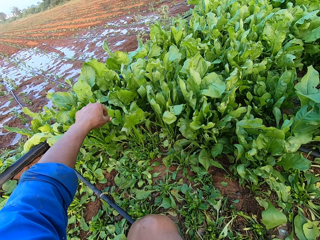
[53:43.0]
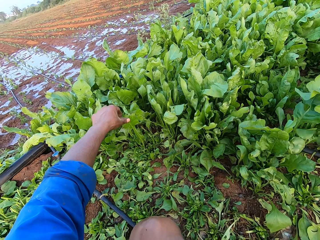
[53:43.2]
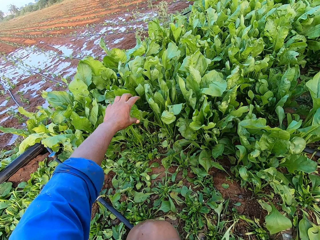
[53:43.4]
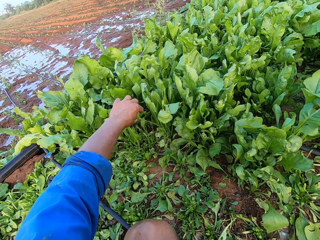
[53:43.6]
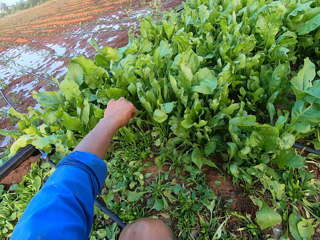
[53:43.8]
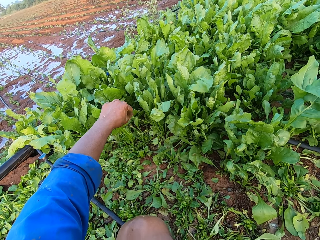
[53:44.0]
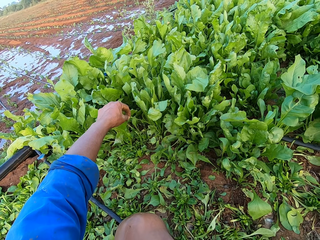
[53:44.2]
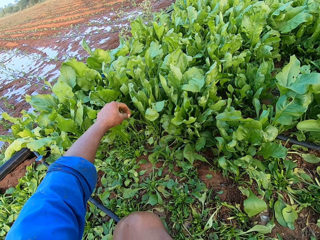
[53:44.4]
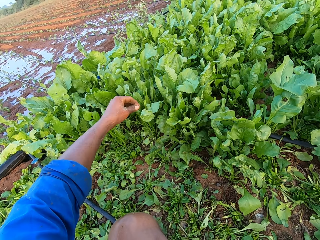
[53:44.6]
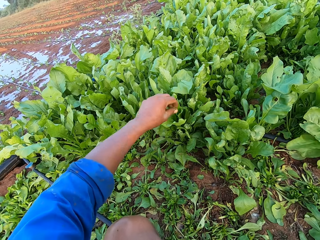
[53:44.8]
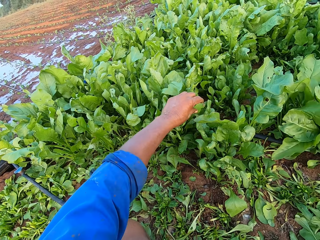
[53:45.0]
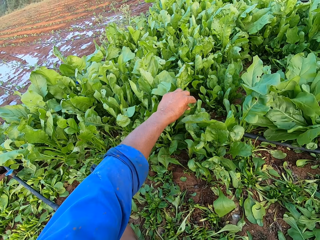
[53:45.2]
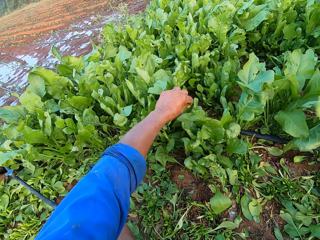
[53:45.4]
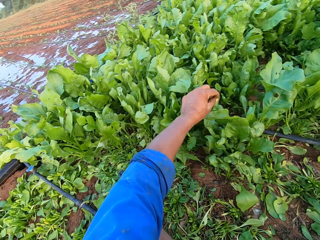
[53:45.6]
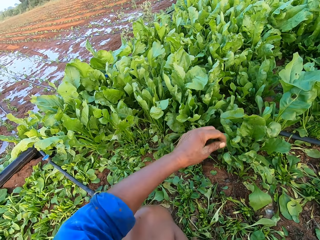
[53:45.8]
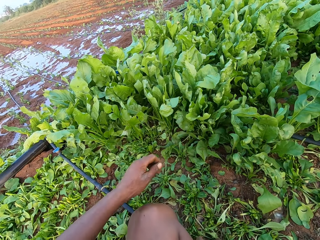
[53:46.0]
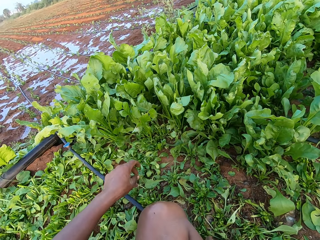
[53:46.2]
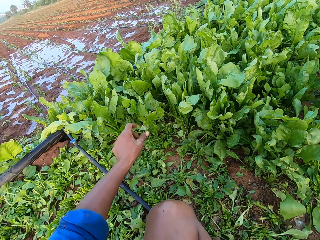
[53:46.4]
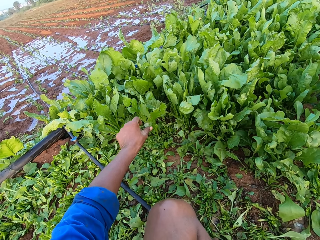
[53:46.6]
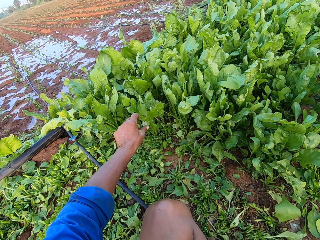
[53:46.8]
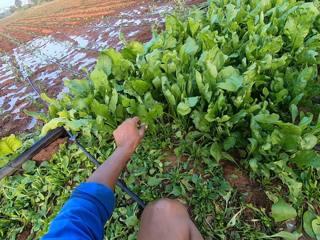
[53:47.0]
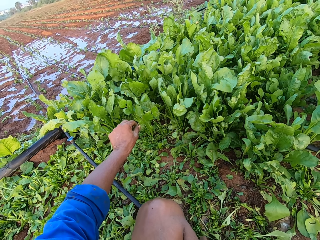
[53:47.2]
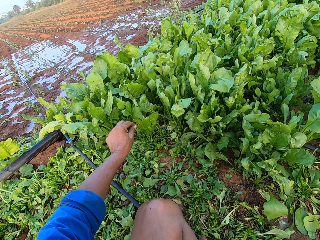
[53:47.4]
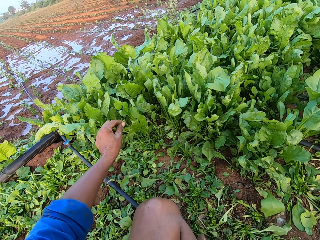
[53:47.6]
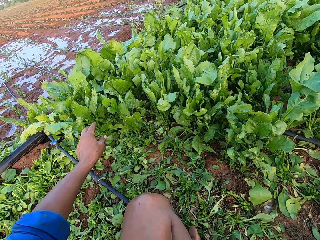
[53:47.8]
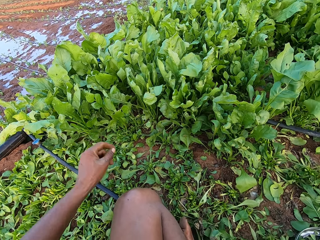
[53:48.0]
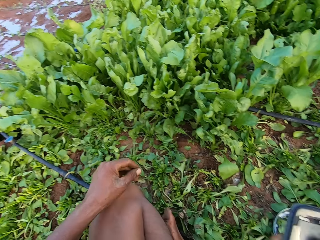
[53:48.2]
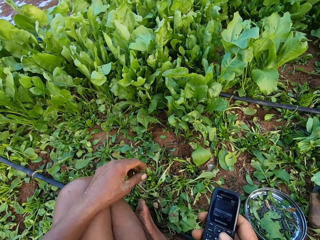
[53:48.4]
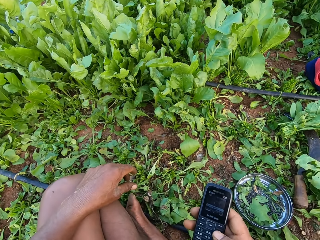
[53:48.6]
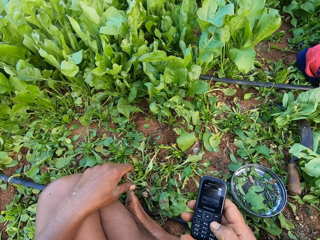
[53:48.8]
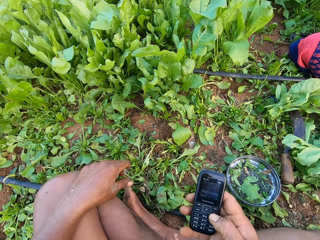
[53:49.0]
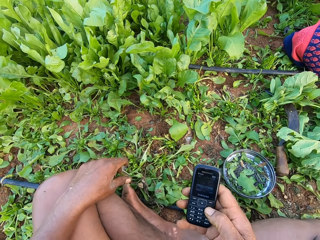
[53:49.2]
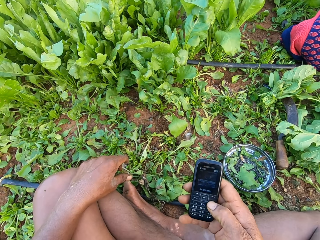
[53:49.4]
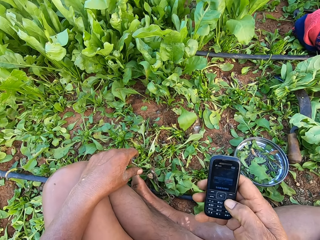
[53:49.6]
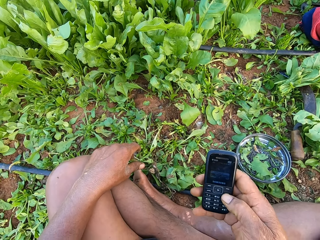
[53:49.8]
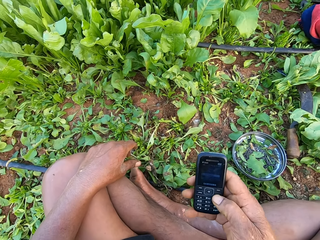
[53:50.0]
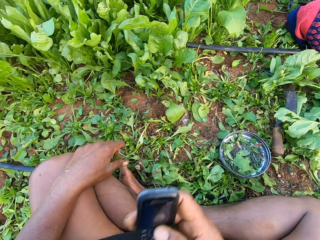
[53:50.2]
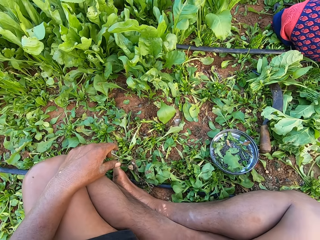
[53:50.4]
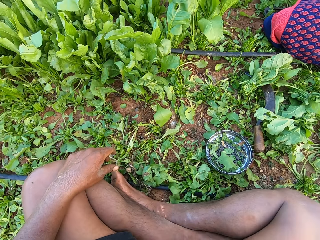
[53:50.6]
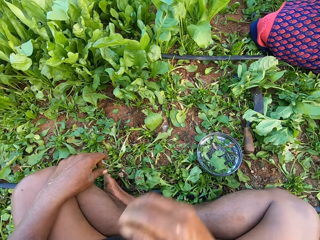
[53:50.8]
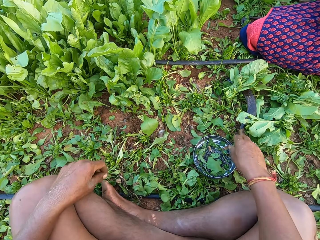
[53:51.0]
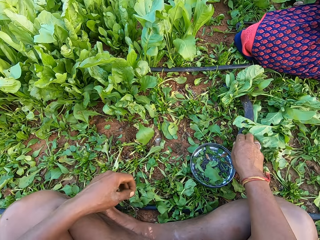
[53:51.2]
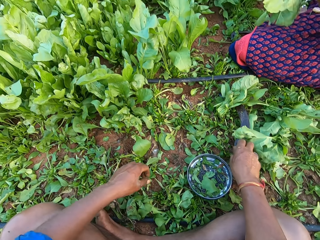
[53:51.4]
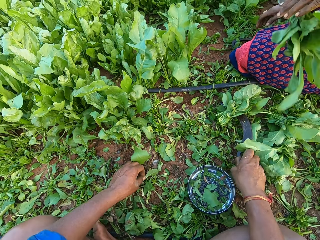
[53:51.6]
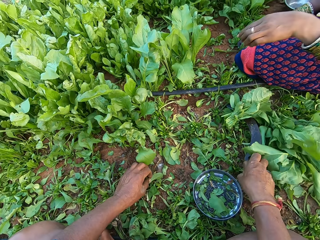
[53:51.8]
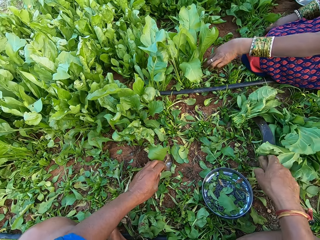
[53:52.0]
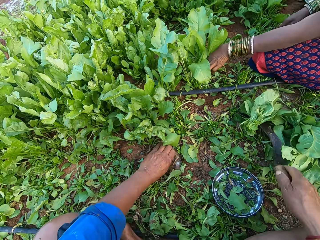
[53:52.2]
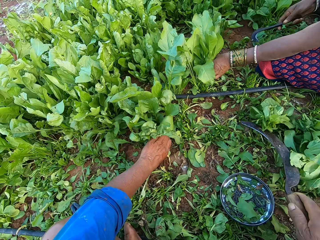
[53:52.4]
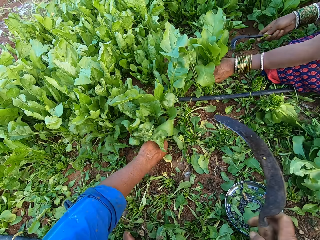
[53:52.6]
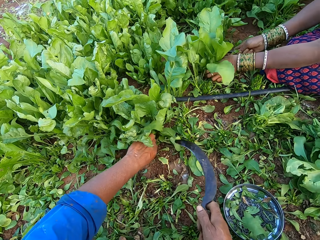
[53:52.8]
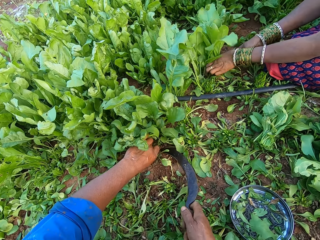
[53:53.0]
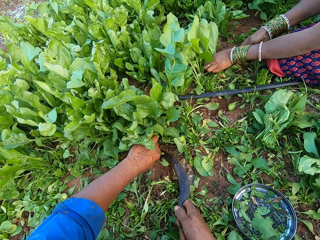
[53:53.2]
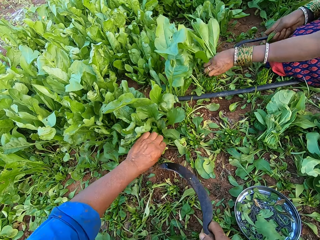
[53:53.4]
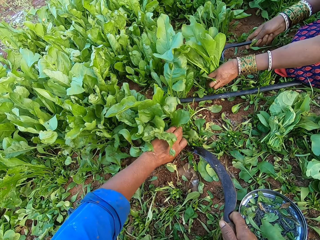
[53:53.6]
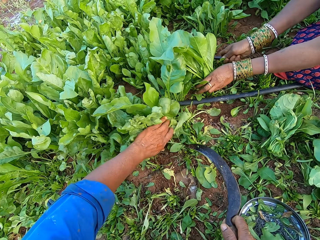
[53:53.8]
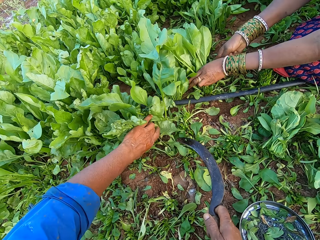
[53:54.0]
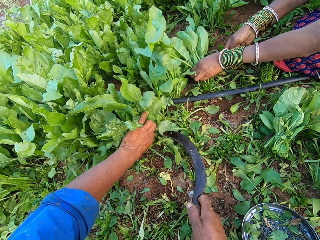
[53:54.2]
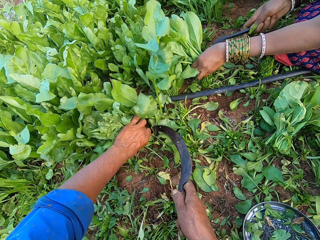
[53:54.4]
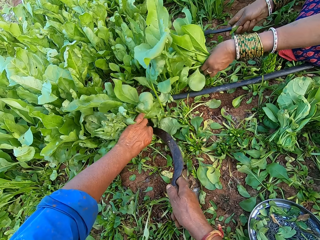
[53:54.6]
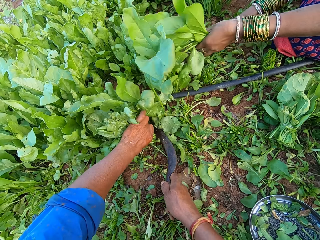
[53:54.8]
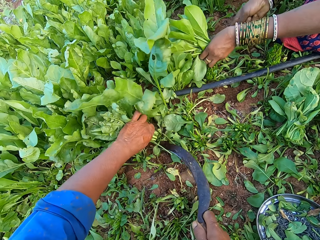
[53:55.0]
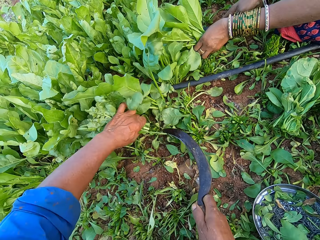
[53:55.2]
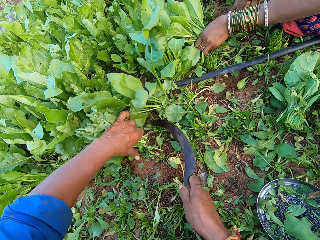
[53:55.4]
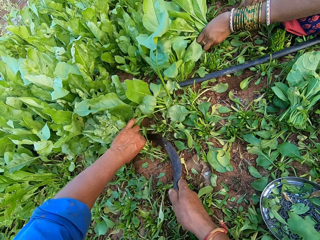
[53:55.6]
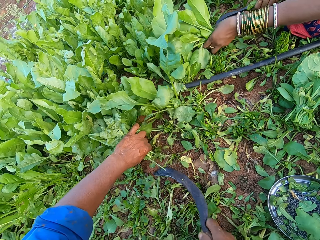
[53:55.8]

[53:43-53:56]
The camera wearer operates the phone. He picks the sickle from the ground with his right hand. The woman drops the collard green vegetable on the ground with her left hand and cuts some collard green vegetables in her left hand with the sickle in her right hand. The camera wearer cuts some collard green vegetables in his left hand with the sickle in his right hand.

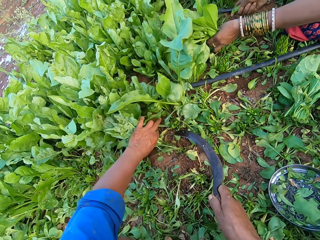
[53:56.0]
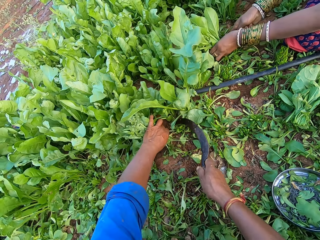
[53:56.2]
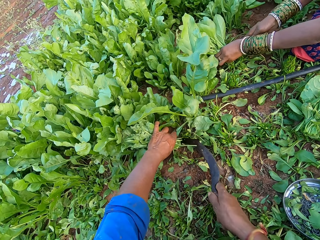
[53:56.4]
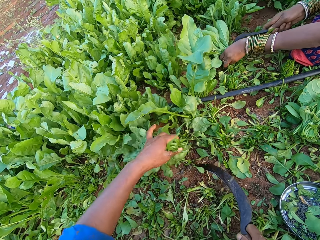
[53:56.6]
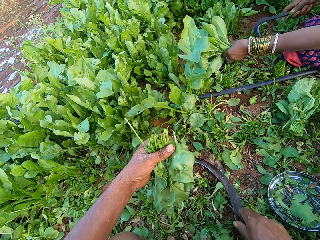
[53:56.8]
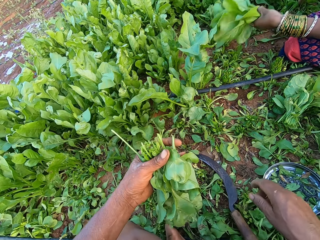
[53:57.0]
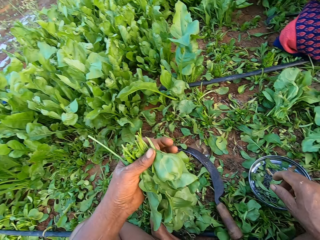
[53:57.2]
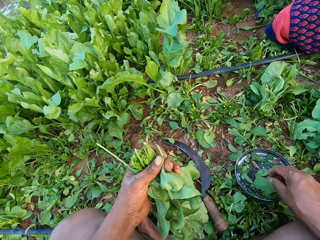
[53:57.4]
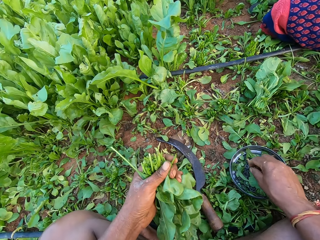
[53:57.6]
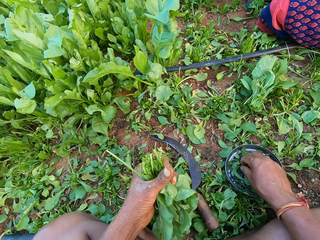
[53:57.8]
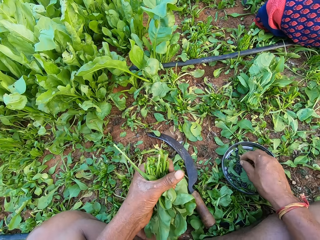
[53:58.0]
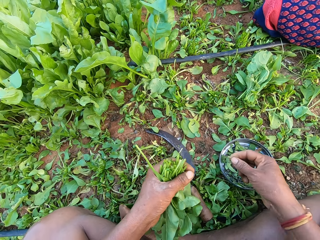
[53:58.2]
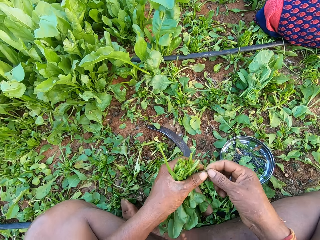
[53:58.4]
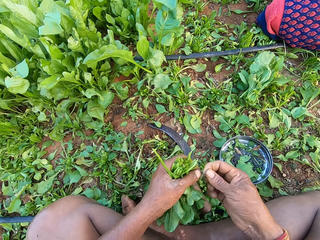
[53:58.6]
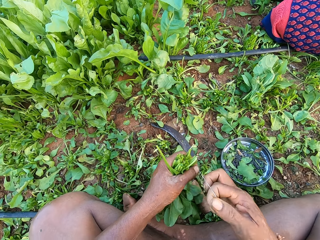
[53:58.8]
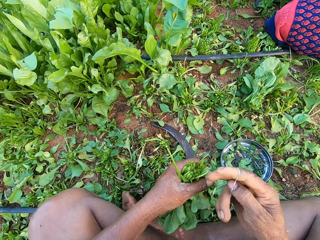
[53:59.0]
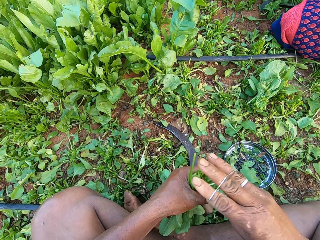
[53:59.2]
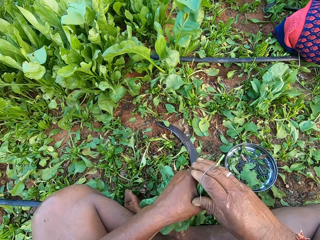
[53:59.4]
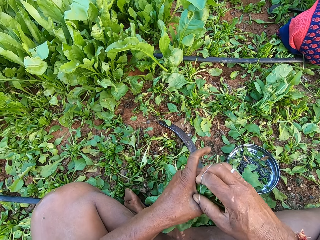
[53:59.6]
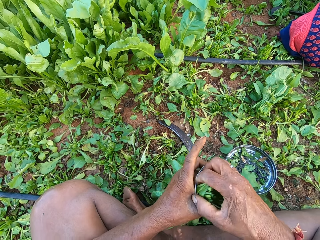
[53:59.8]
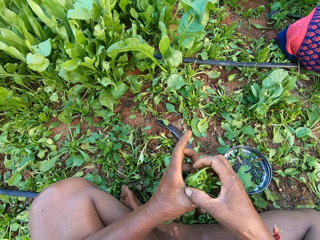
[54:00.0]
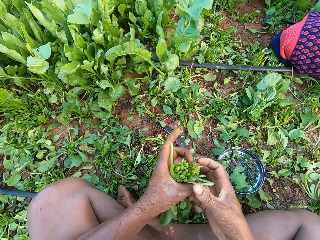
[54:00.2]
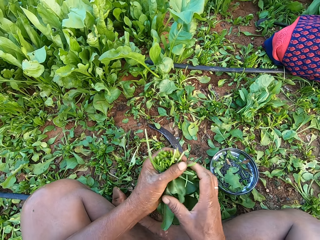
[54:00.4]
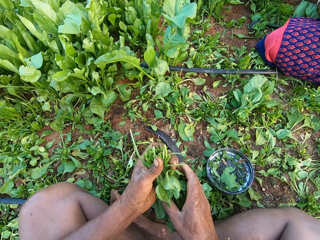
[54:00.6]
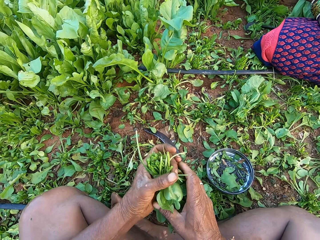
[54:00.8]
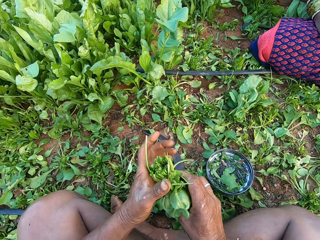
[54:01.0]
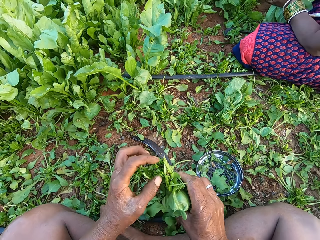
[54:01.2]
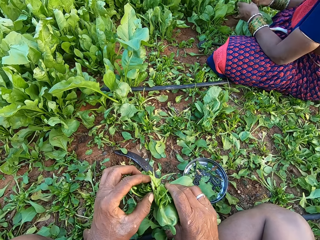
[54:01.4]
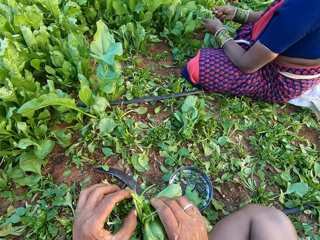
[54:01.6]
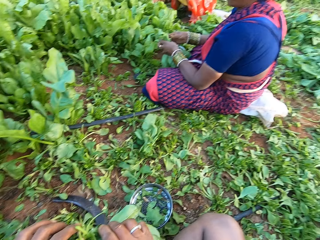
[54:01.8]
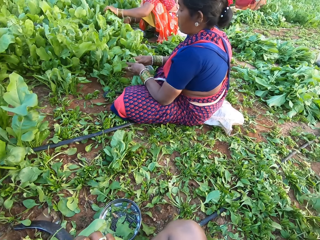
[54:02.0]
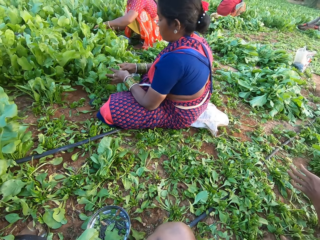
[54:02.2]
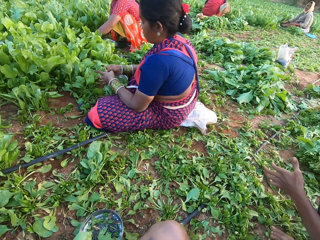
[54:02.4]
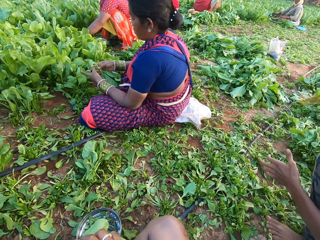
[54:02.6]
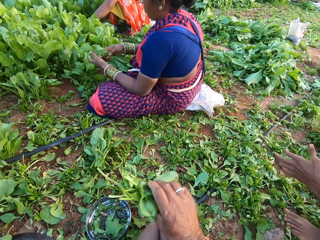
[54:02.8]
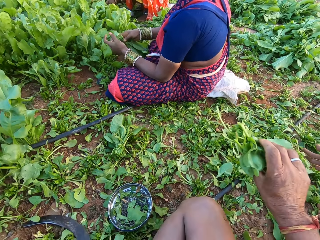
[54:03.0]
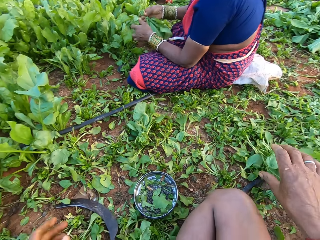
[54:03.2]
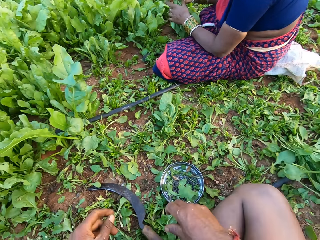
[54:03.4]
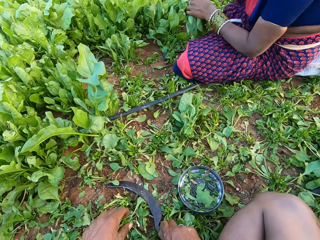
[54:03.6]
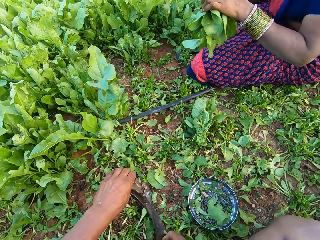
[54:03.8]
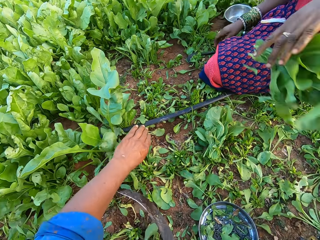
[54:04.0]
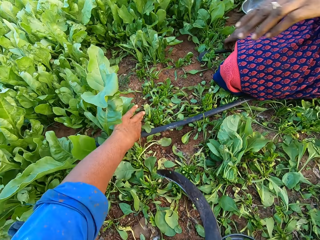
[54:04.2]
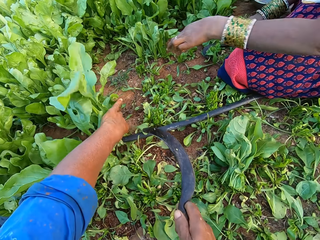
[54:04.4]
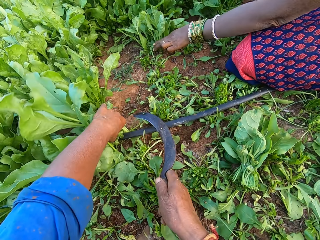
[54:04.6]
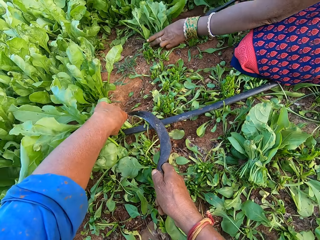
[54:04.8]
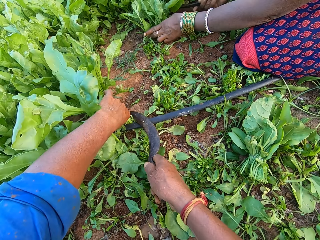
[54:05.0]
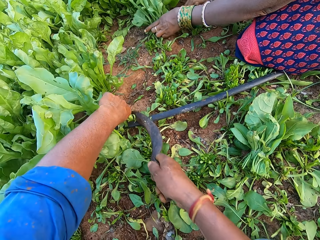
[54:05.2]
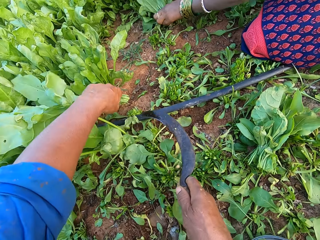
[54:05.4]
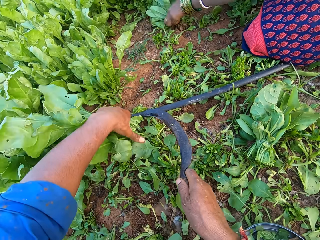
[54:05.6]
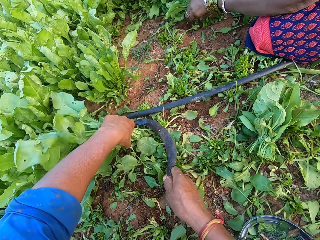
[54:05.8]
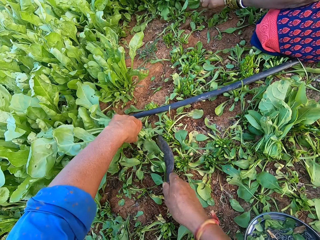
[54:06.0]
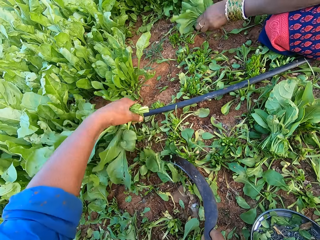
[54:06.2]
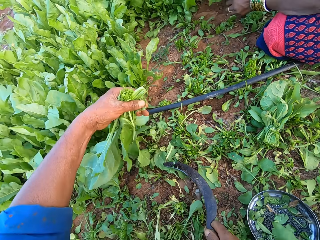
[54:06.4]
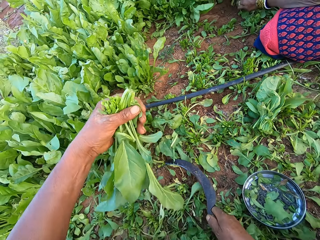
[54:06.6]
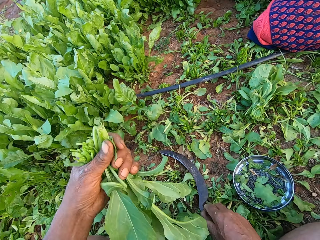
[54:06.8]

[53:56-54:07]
The camera wearer drops the sickle on the ground with his right hand. The woman drops the sickle on the ground with her right hand. The camera wearer picks a rubber band from the bowl on the ground with his right hand. He holds the rubber band with both hands. He binds the collard green vegetables in his left hand with the rubber band in his right hand. He holds the collard green vegetables with both hands. He removes some leaves from the collard green vegetables in his right hand with his left hand. The woman holds the collard green vegetable with both hands. The camera wearer drops the collard green vegetable on the ground with his right hand. He picks the sickle from the ground with his right hand. The woman drops the collard green vegetable on the ground with her left hand. The camera wearer cuts some collard green vegetables in his left hand with the sickle in his right hand. The woman cuts some collard green vegetables in her left hand with the sickle in her right hand.
